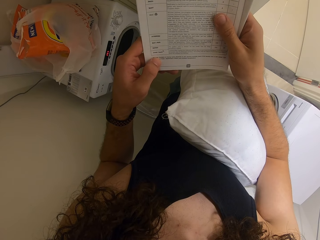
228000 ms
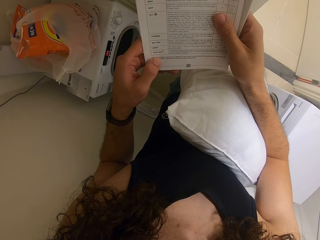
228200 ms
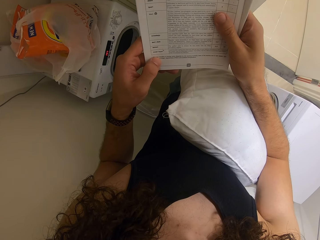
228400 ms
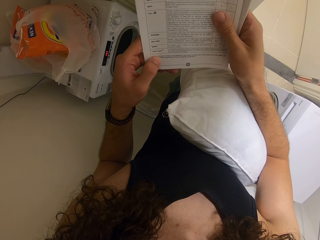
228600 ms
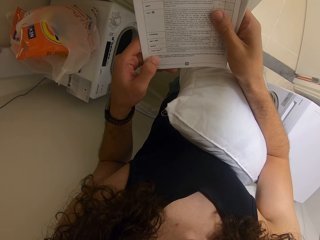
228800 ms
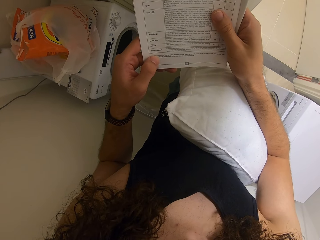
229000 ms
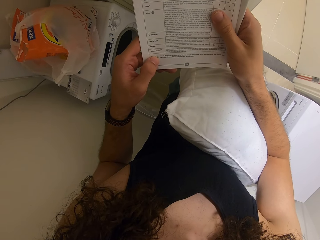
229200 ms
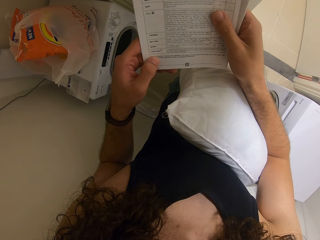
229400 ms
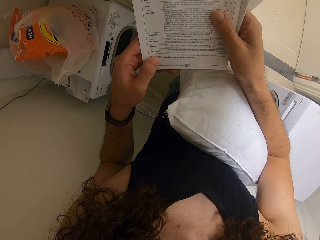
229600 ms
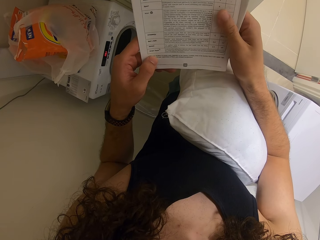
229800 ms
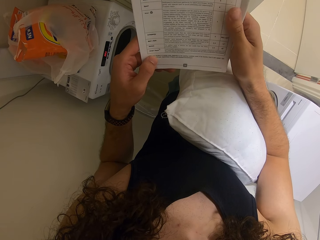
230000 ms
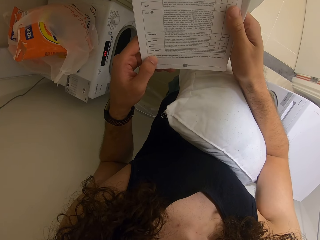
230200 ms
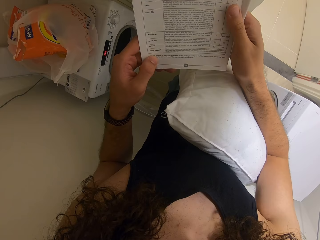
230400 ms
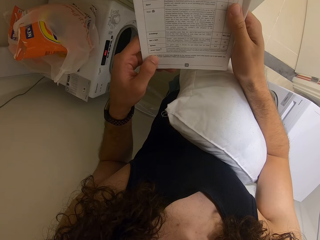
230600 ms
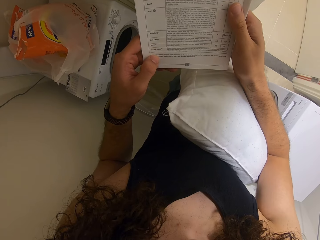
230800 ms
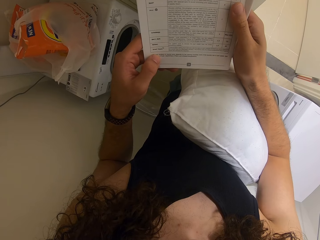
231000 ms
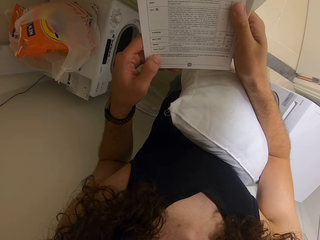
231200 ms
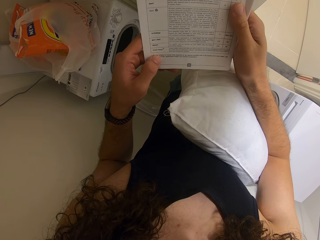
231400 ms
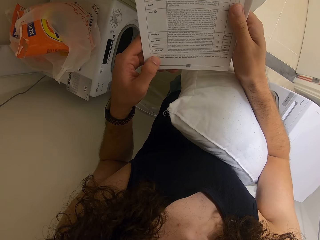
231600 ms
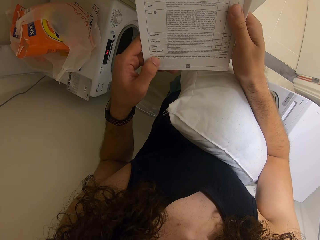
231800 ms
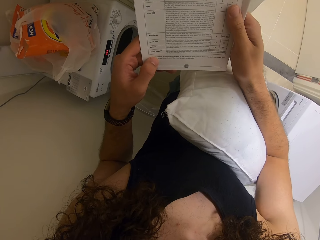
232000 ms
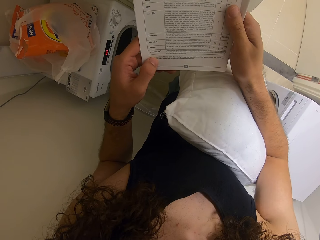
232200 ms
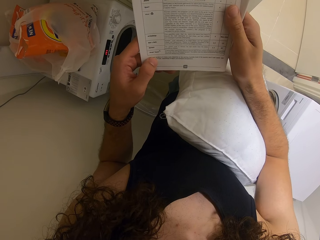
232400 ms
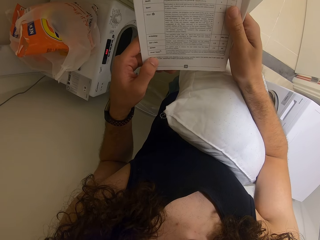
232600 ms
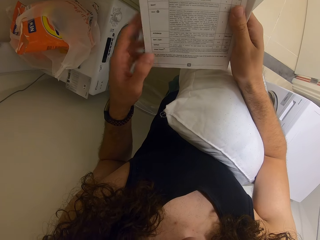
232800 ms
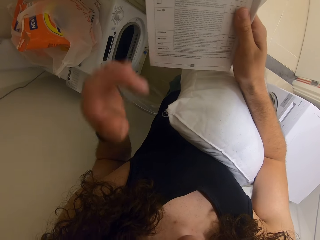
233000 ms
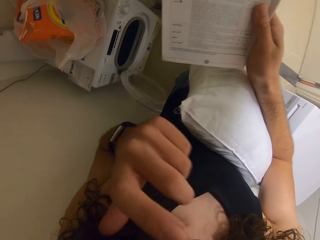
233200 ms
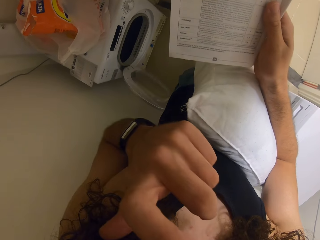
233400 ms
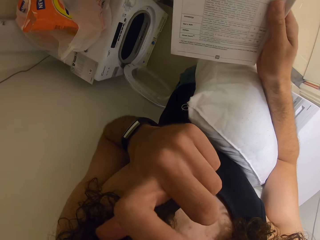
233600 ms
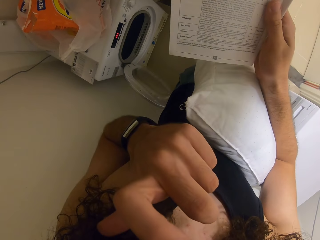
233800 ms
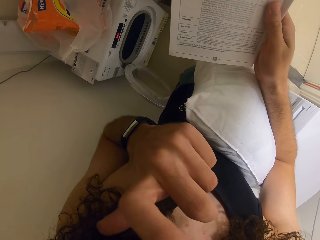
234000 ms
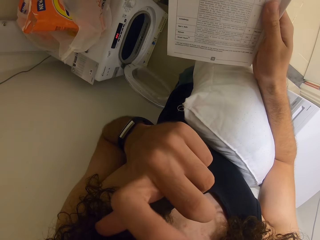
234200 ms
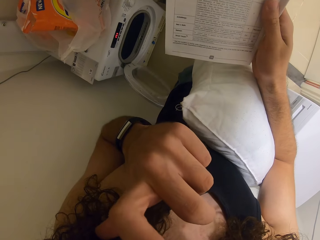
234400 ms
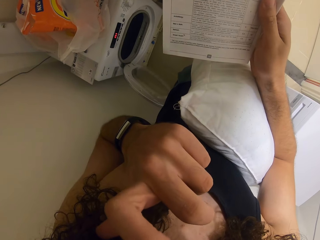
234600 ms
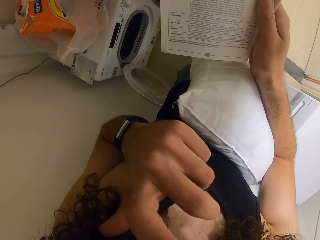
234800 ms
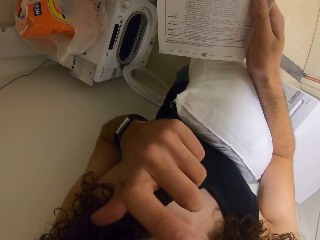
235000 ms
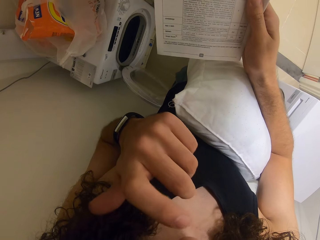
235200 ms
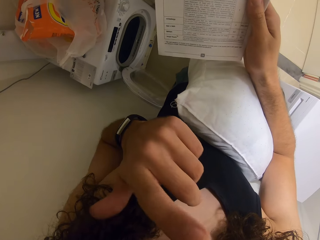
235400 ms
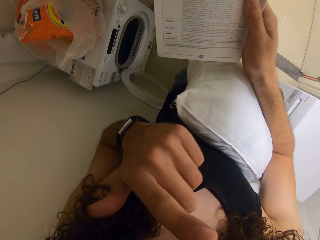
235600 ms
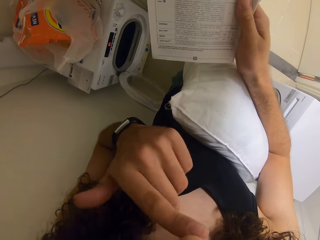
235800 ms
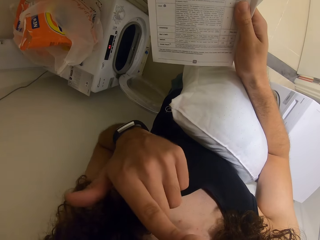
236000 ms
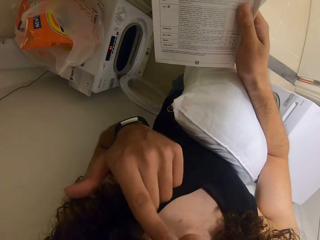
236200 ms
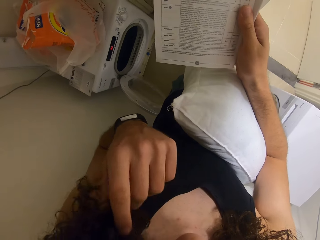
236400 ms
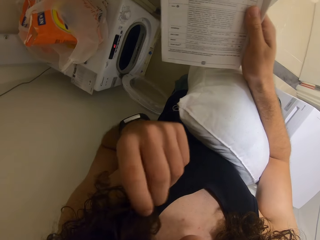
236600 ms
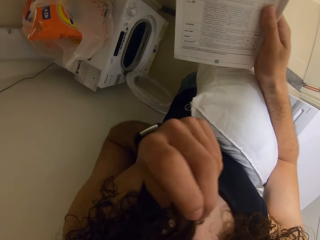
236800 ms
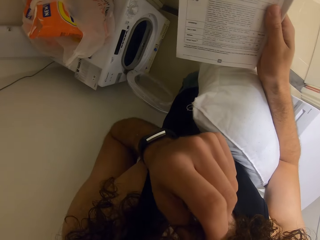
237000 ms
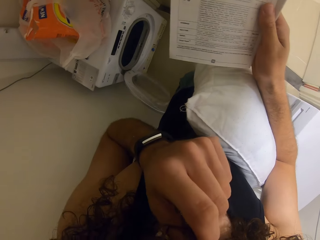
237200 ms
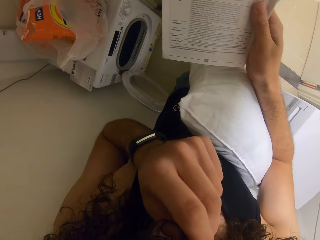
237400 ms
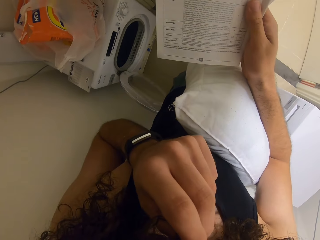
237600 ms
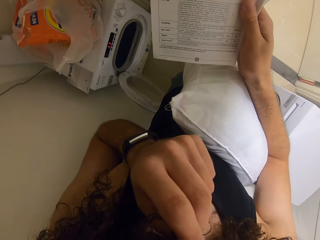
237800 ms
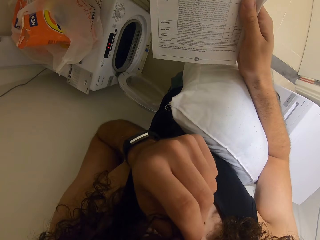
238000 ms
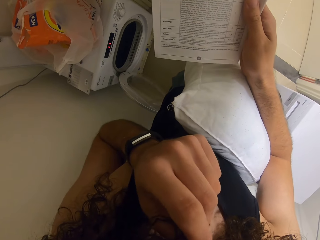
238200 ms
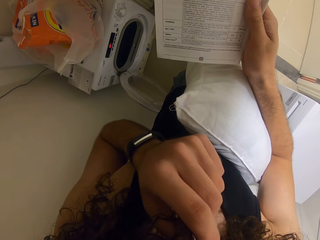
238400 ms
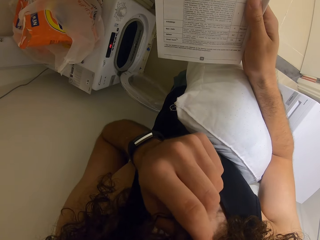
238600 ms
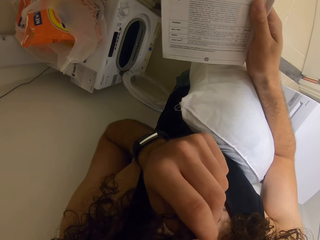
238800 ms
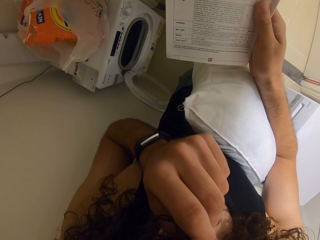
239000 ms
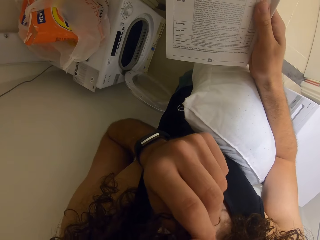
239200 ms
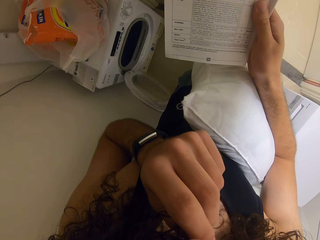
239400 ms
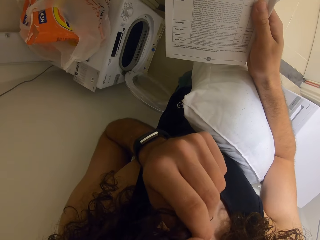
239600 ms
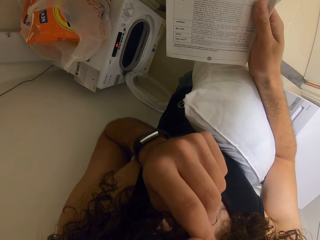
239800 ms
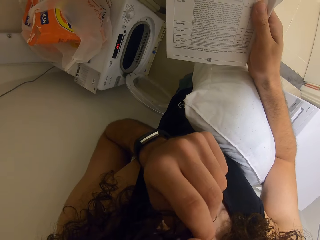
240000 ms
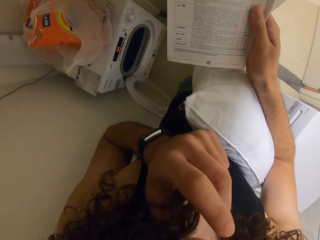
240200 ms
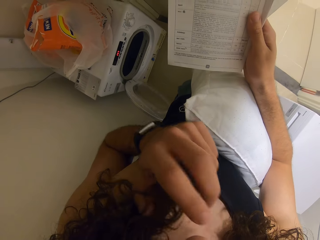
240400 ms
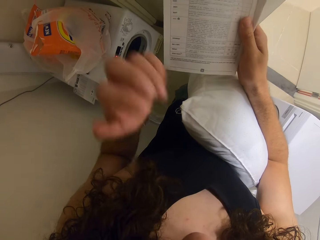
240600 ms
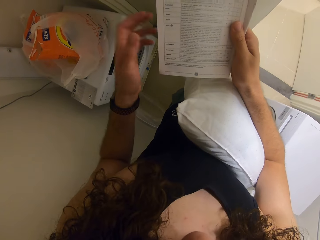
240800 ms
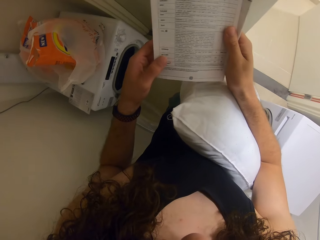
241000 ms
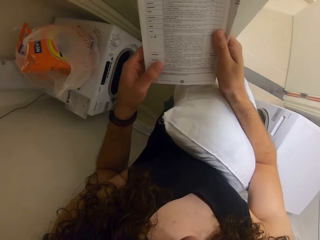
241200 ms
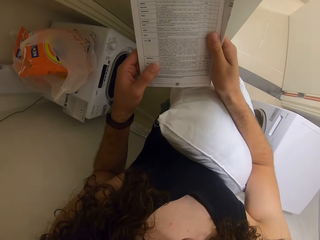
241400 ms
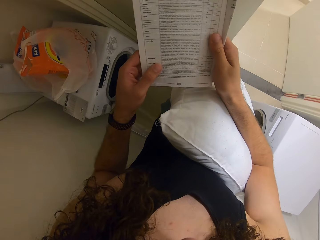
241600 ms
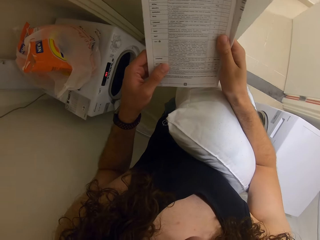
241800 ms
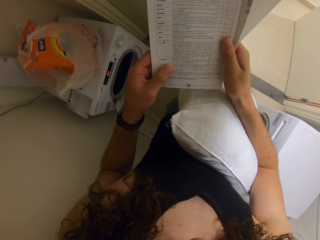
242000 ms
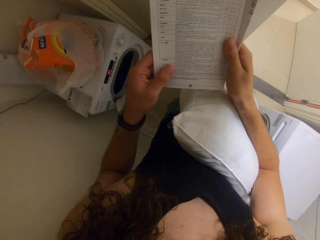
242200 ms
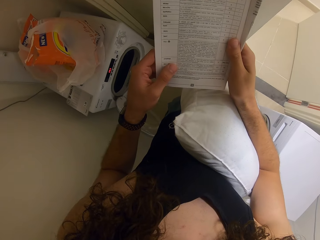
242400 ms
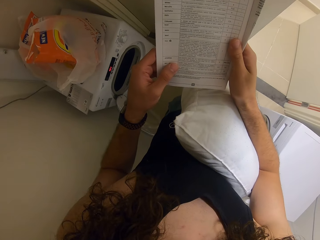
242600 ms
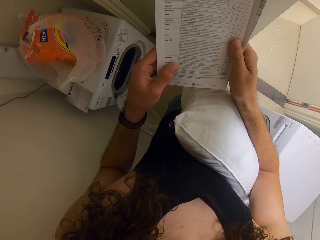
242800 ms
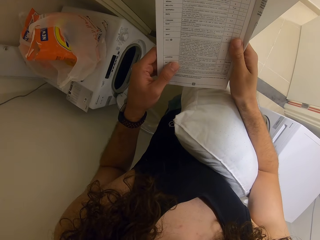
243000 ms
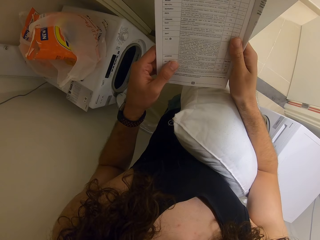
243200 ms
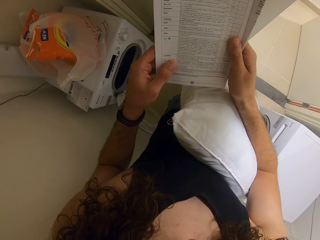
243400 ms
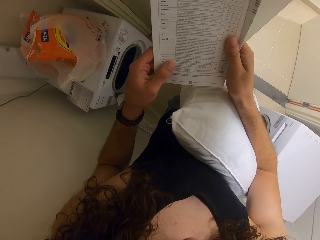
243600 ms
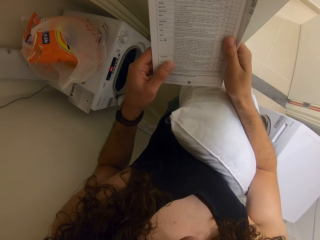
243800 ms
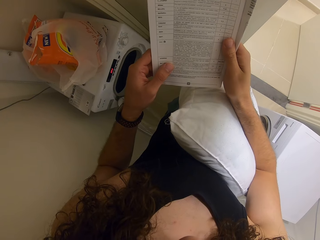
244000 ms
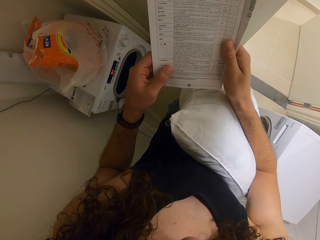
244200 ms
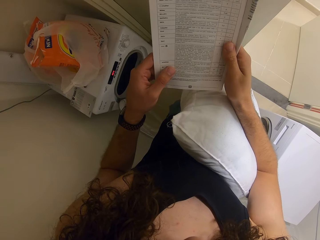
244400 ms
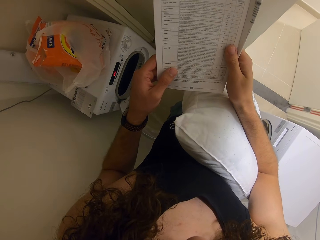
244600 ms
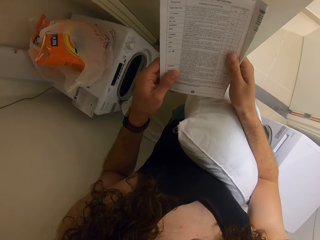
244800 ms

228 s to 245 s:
The camera wearer cleans her nose with her left hand. She scratches her face. She holds the book with both hands.

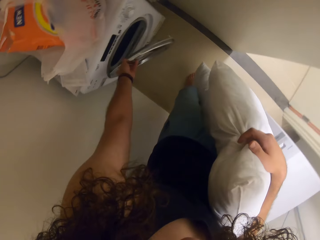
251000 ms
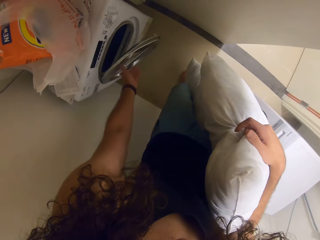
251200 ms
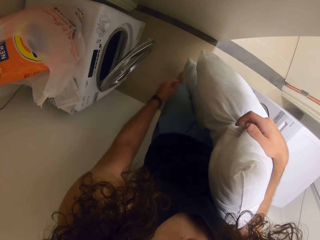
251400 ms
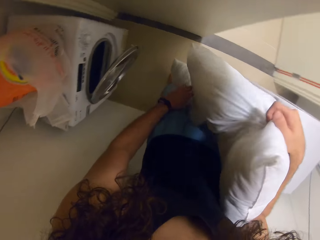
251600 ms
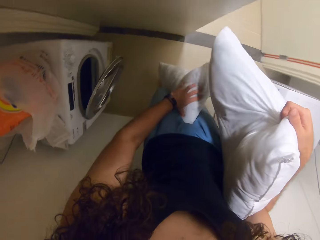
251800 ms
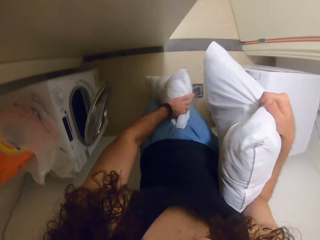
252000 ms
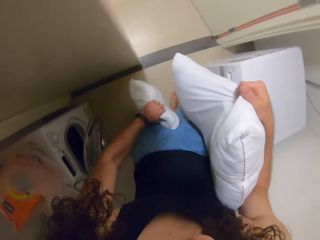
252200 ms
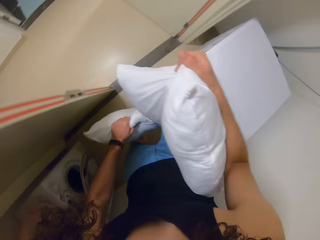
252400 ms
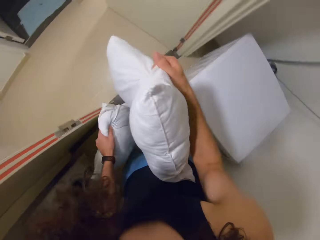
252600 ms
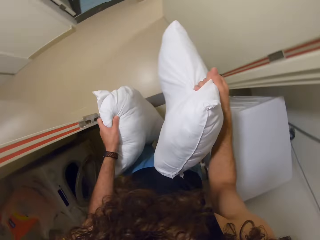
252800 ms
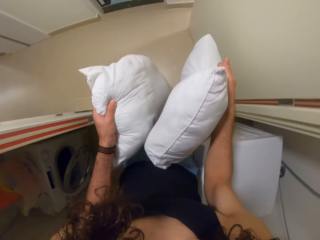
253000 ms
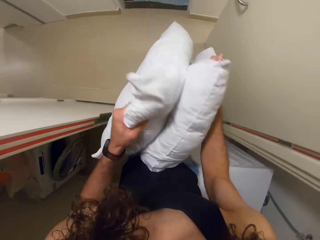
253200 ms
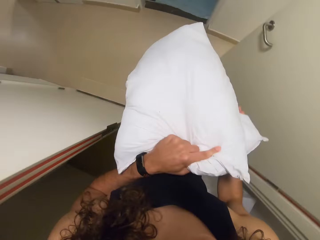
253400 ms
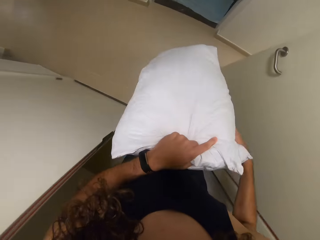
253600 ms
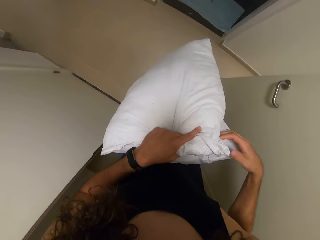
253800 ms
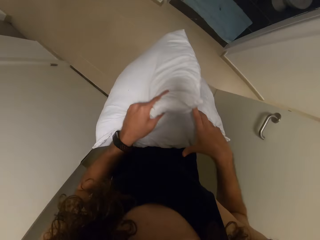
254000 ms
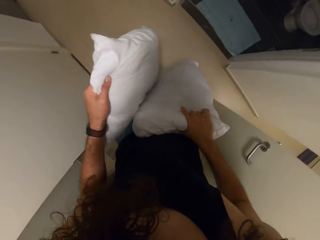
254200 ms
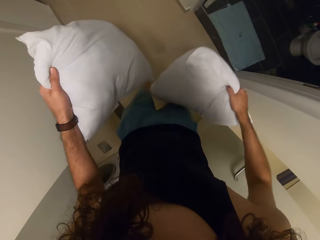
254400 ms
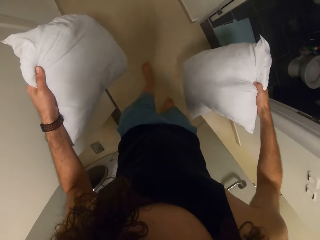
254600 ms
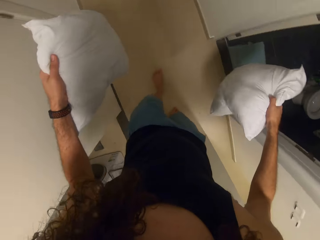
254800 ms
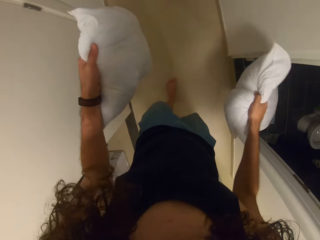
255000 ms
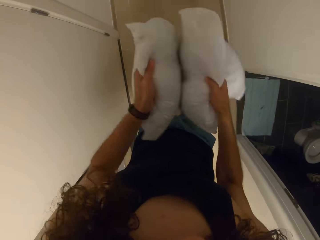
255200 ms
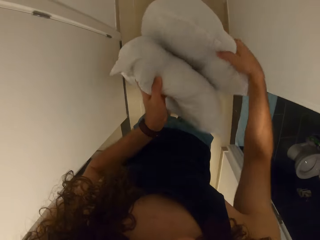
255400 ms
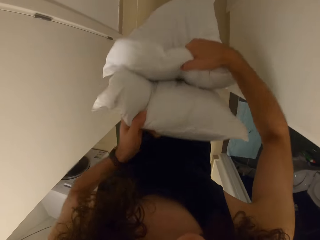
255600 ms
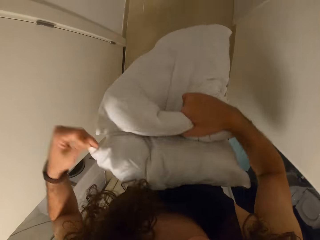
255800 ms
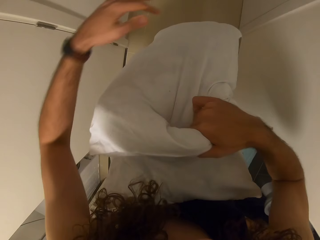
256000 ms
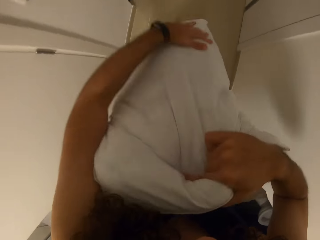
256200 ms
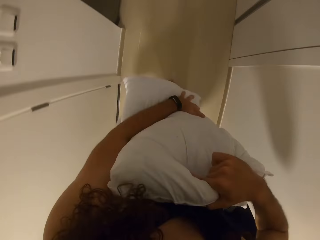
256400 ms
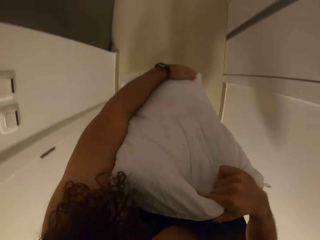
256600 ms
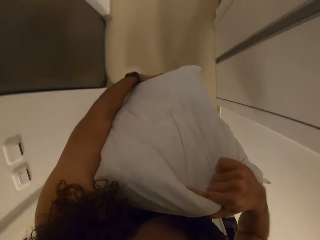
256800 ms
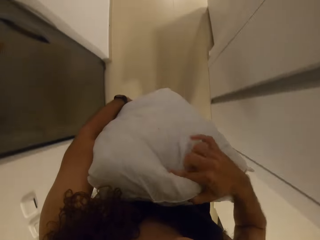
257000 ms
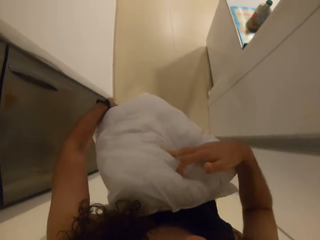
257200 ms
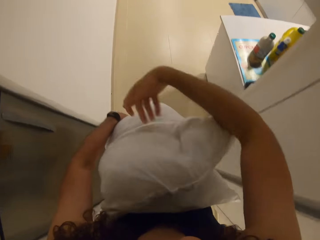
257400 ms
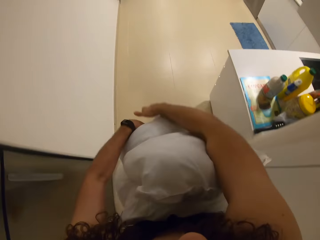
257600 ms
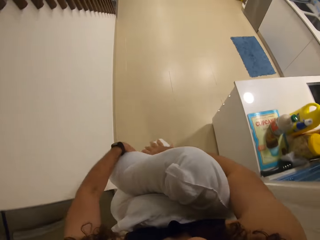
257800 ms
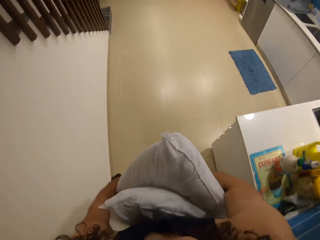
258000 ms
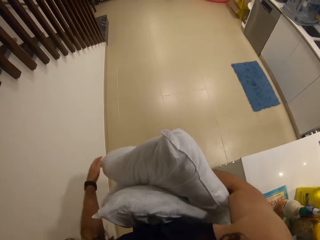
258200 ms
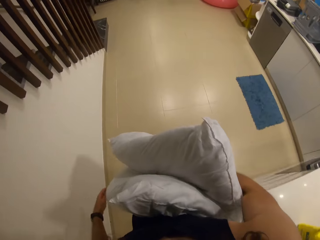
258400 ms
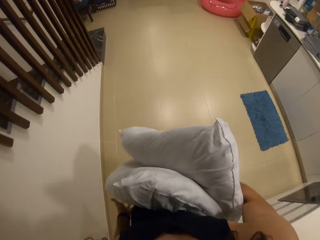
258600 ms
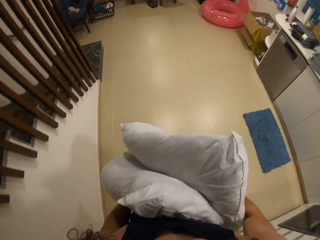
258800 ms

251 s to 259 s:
The camera wearer holds the pillow with her left hand. She walks to a chair. She fluffs the pillow with both hands.
